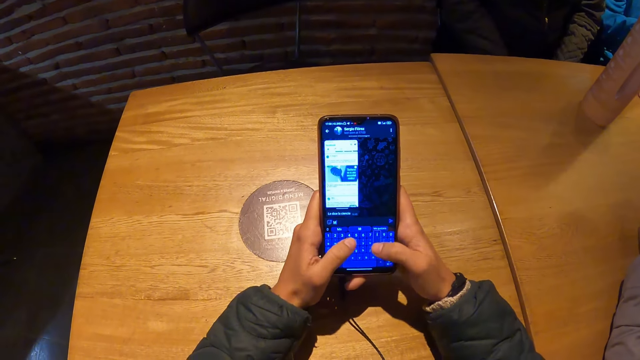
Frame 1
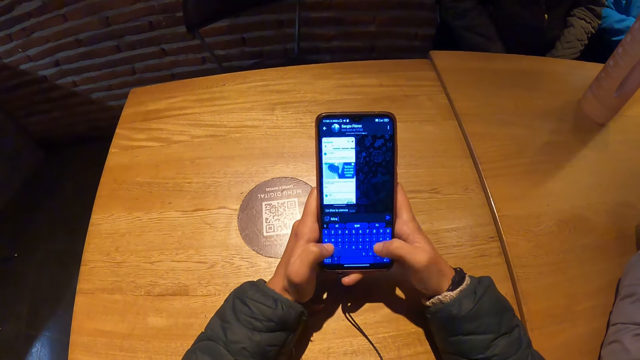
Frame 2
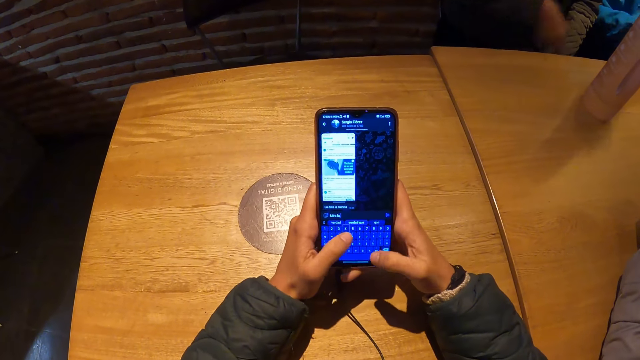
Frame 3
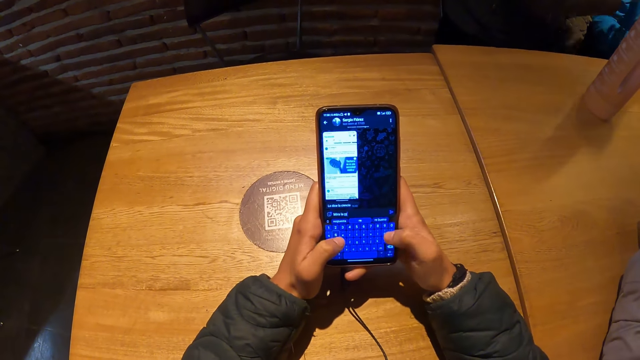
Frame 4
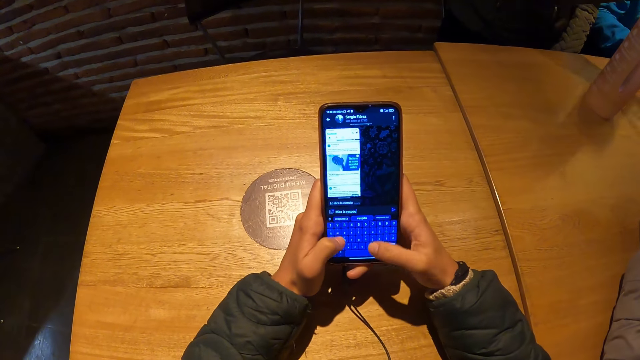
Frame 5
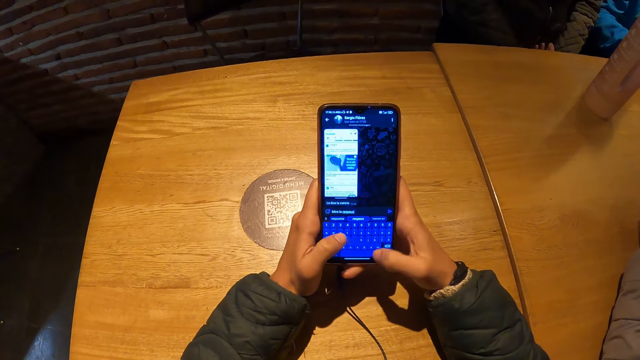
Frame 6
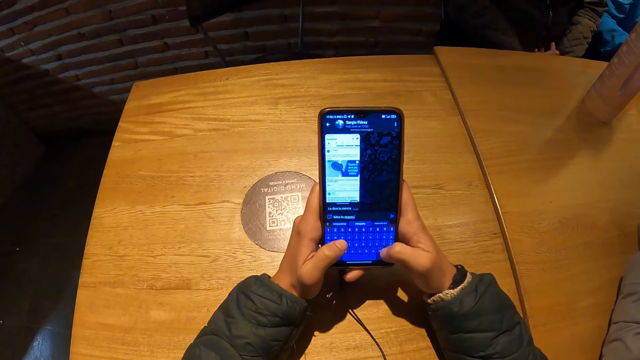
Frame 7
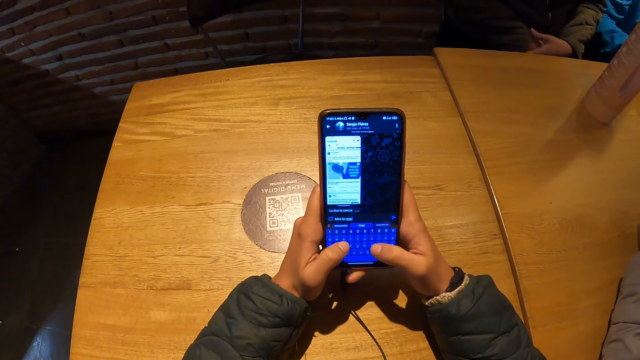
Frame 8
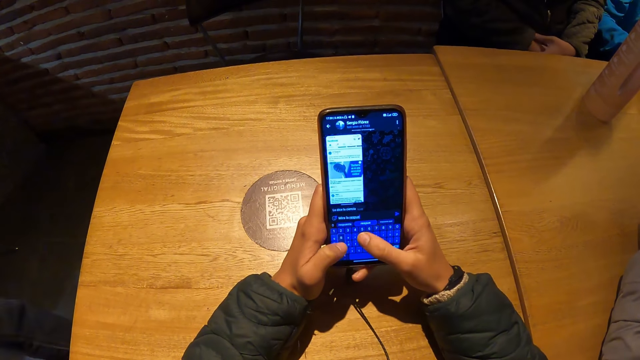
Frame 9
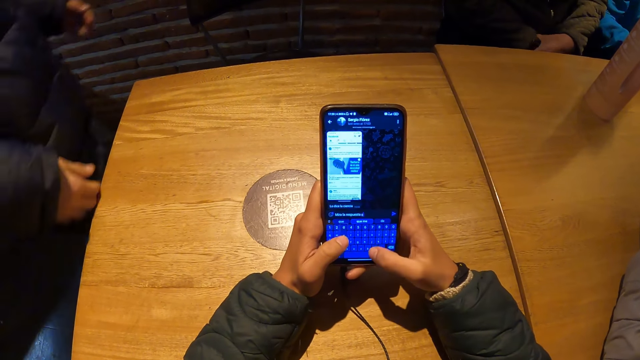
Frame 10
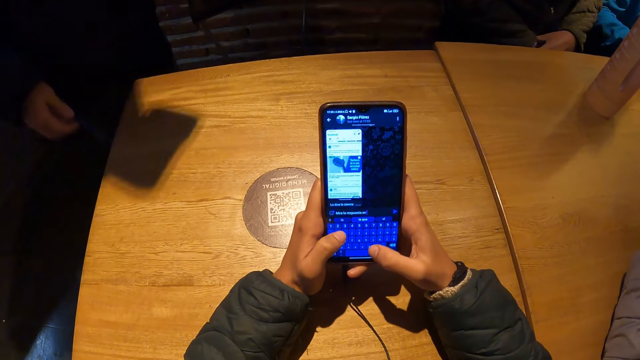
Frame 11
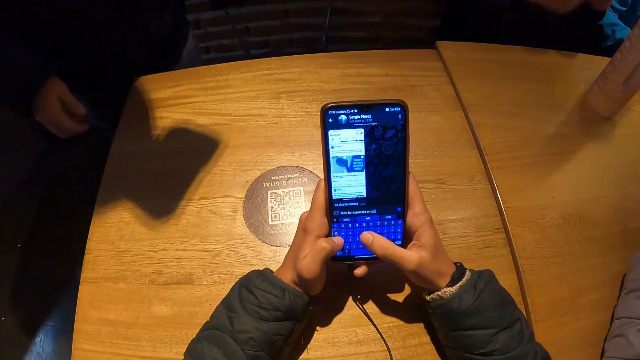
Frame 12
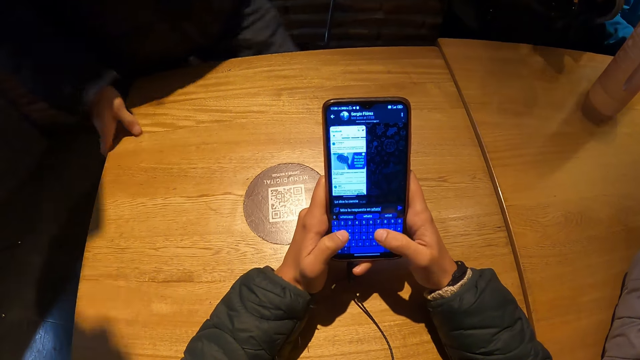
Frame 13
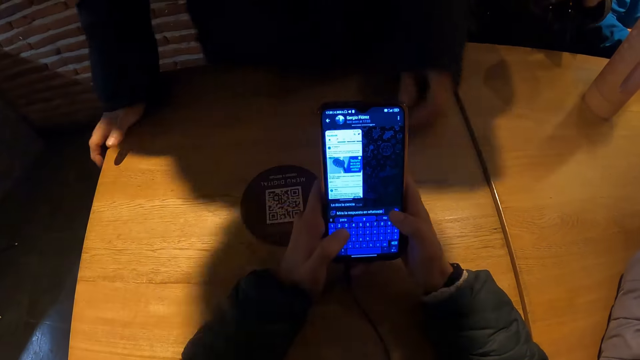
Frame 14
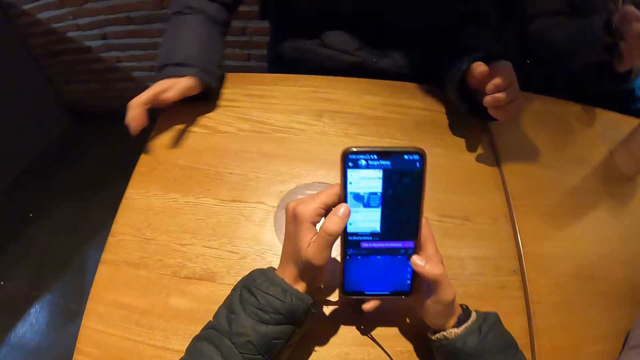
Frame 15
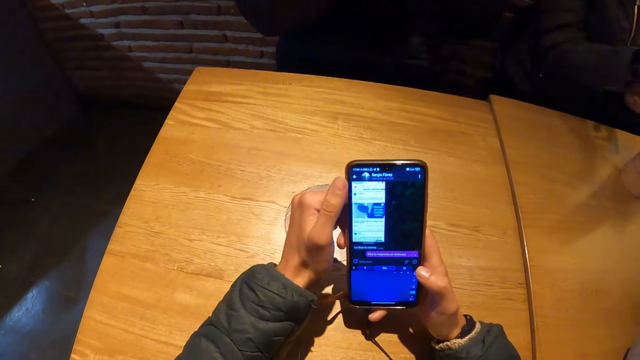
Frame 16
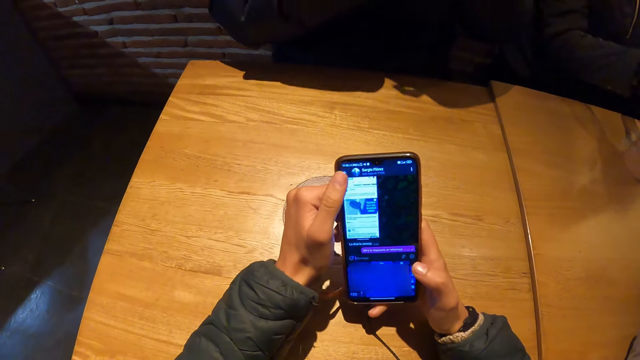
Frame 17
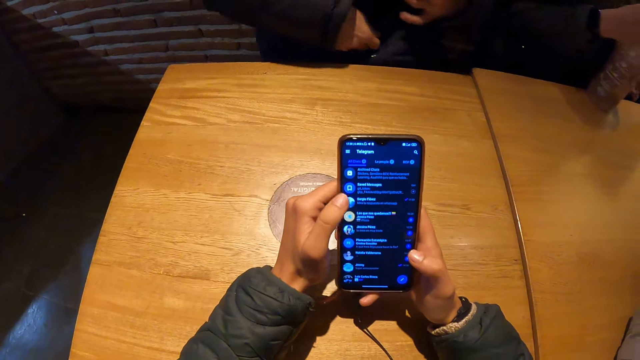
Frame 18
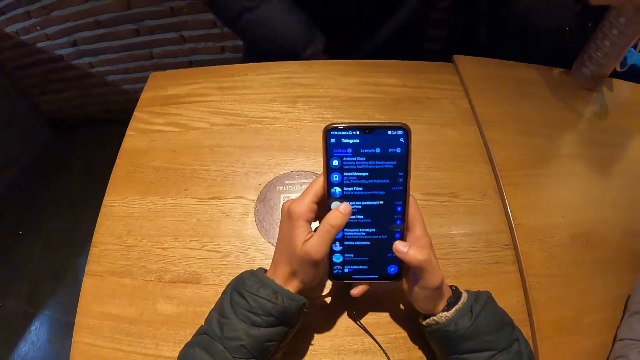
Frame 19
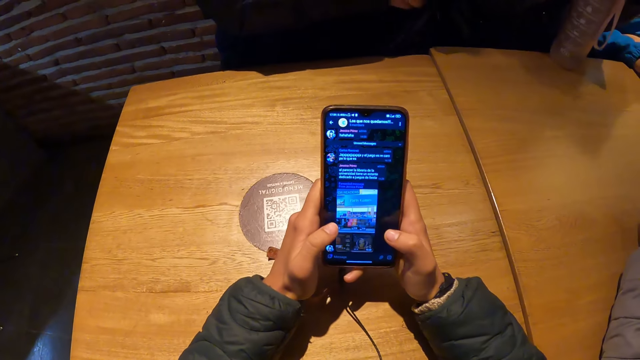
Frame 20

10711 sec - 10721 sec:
A man walks around, touches the table and sits on a chair. The camera wearer uses the phone.

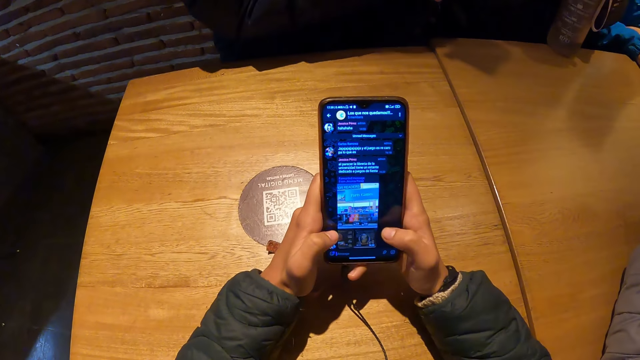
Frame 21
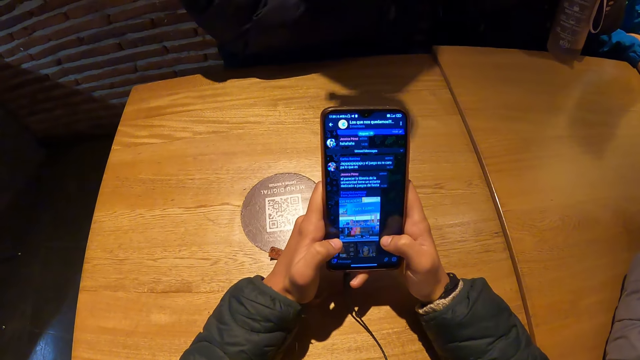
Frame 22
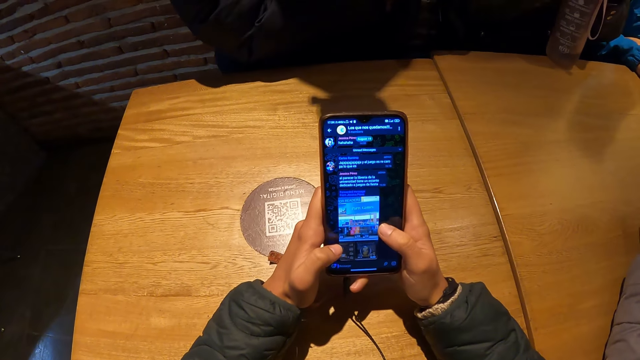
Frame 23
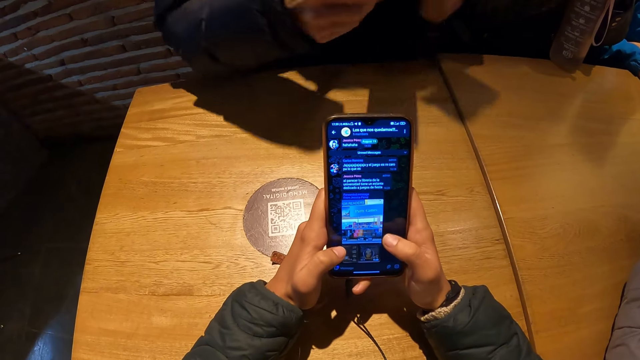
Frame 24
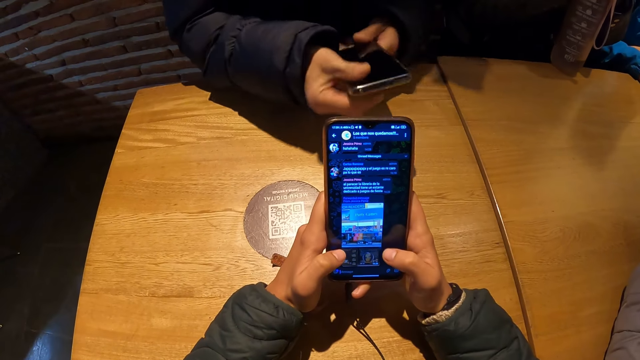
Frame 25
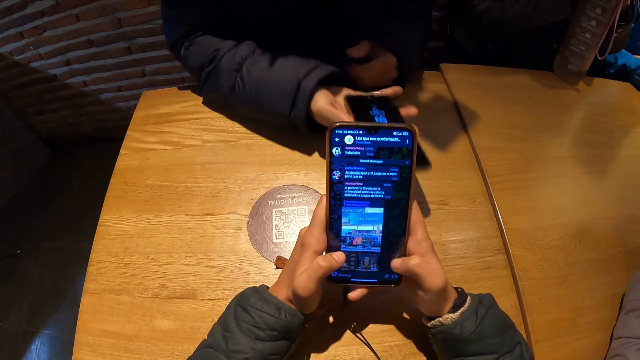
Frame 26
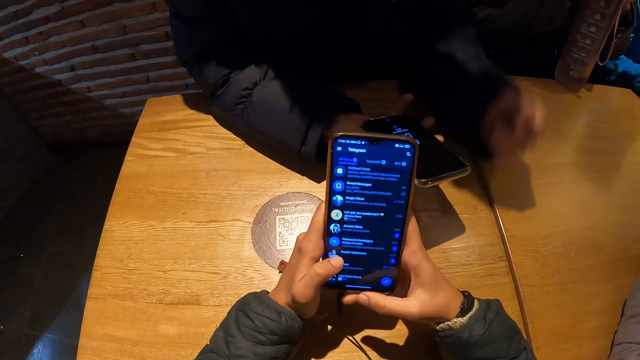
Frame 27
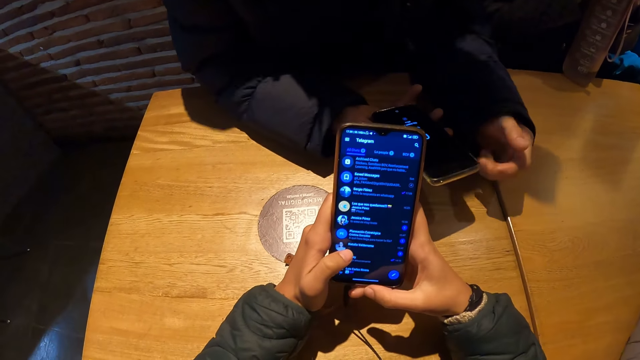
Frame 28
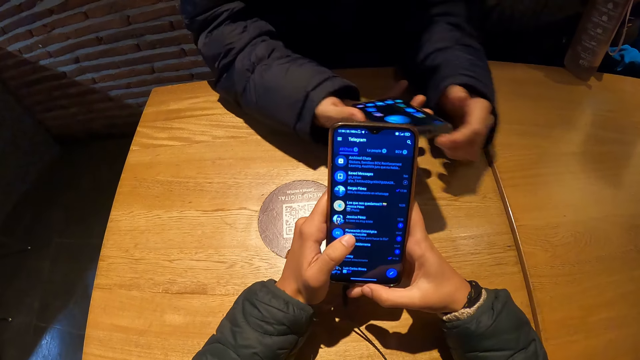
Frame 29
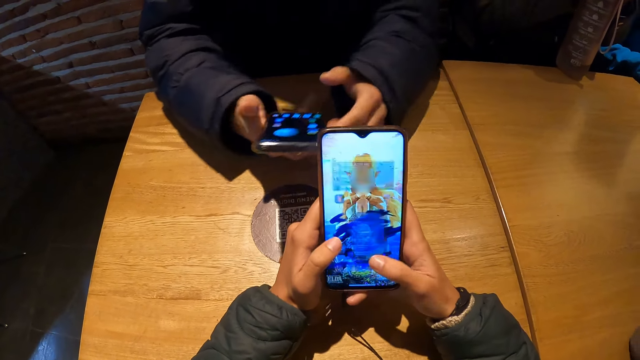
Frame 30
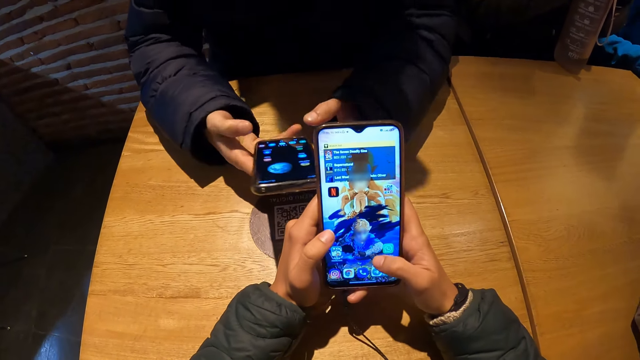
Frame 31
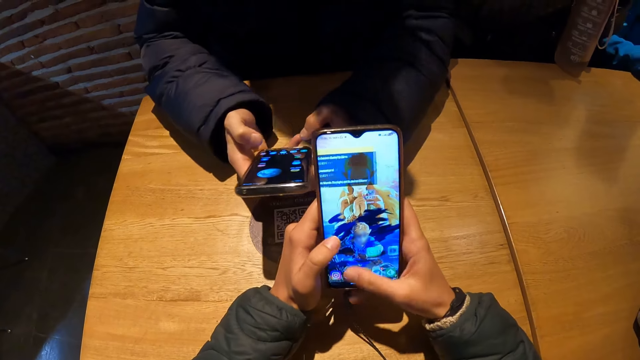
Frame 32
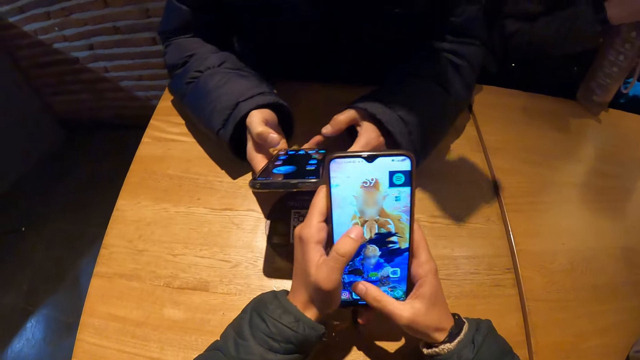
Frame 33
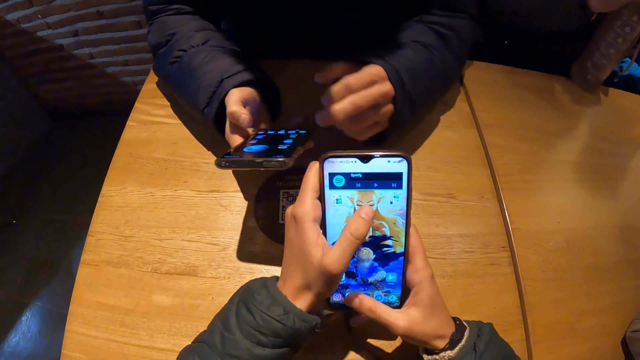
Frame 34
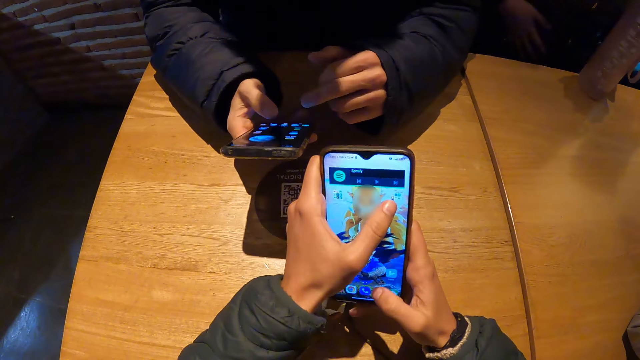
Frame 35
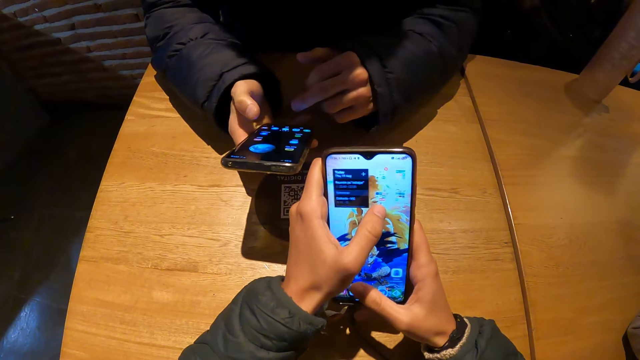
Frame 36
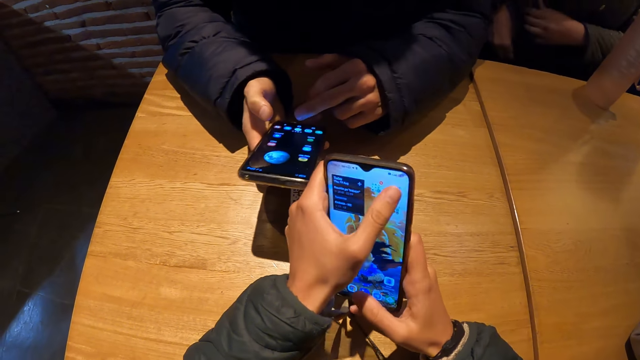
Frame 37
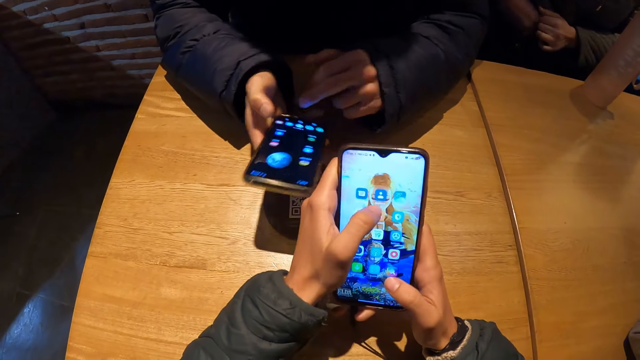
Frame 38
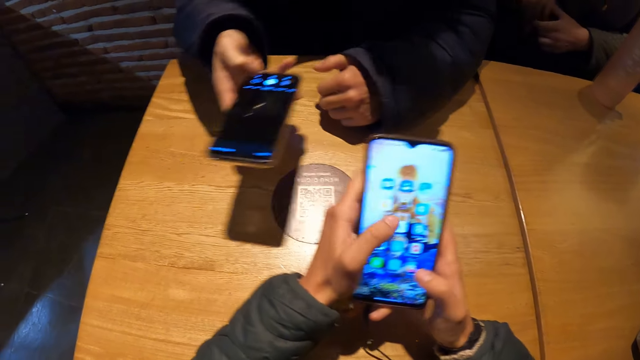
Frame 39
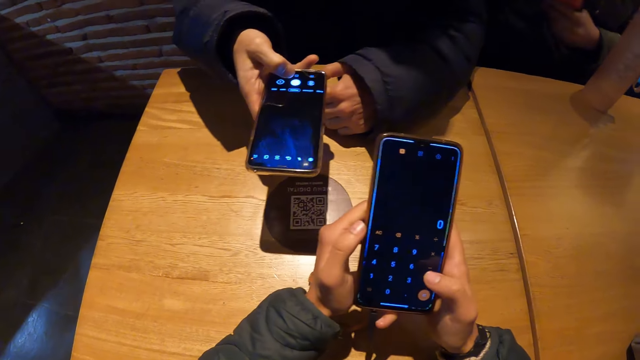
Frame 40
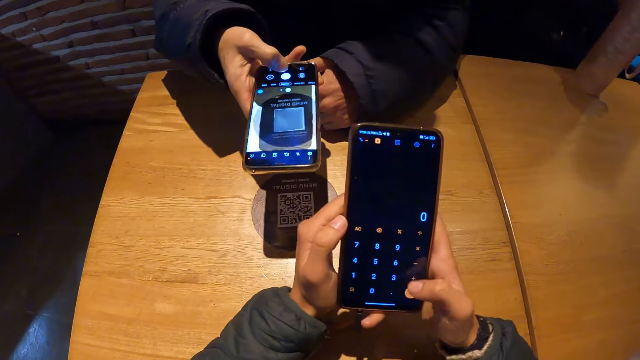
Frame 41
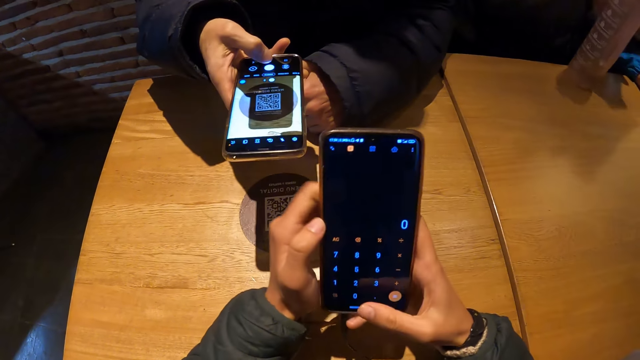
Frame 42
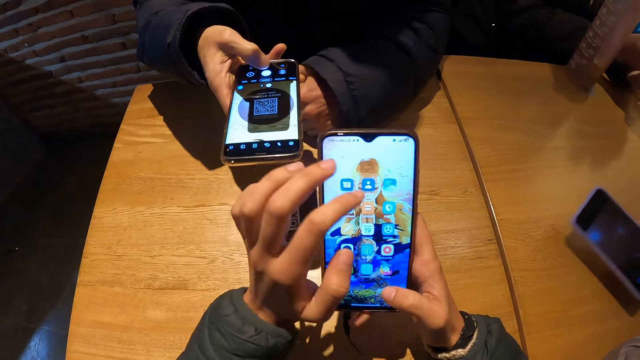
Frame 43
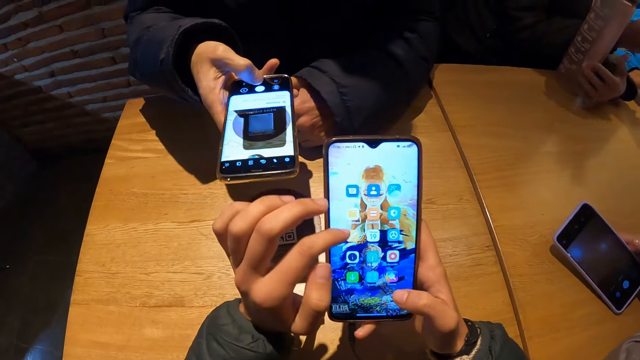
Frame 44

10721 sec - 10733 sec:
The man removes a phone from a coat with his right hand, holds the phone, and operates the phone with his hands. The camera wearer uses the phone. The woman removes her phone from her pocket with her hands.
